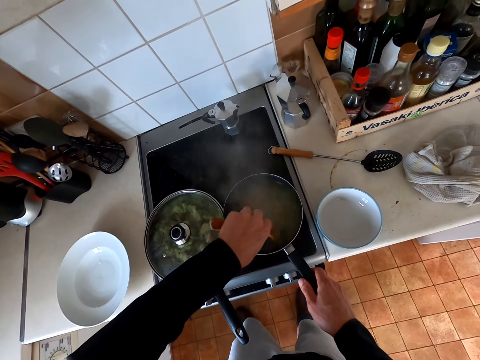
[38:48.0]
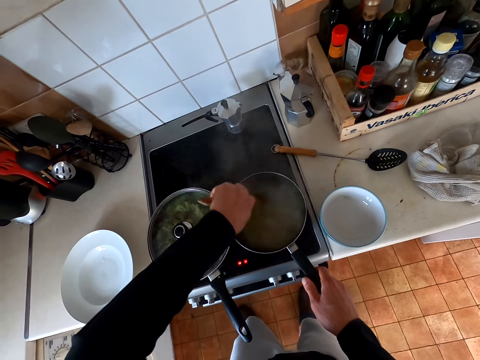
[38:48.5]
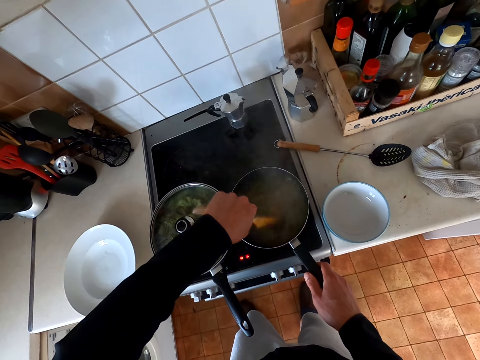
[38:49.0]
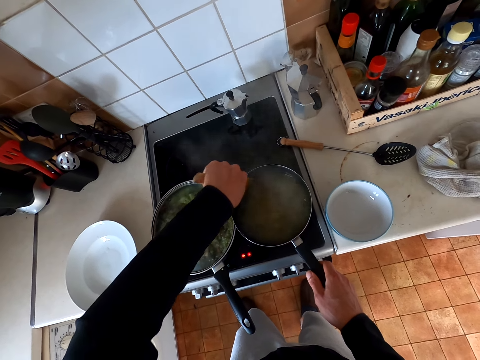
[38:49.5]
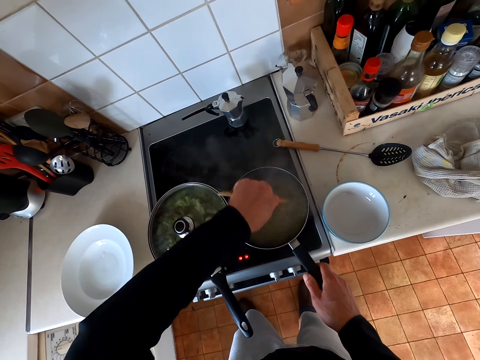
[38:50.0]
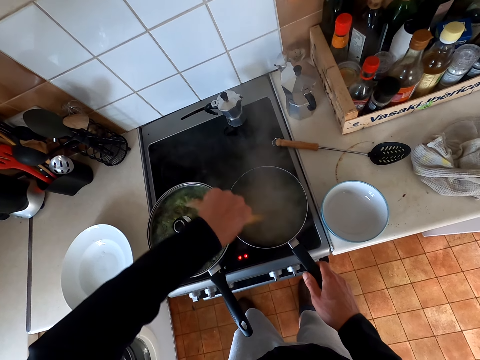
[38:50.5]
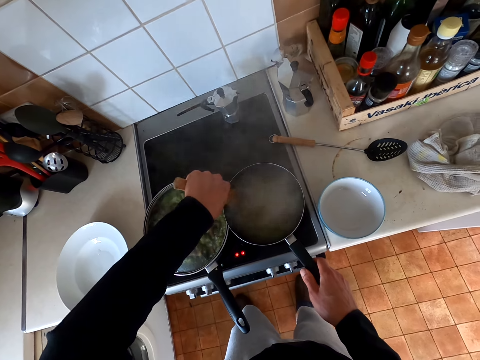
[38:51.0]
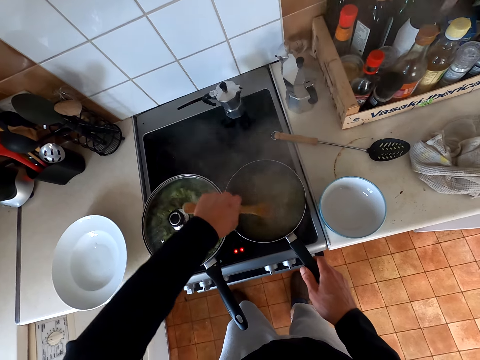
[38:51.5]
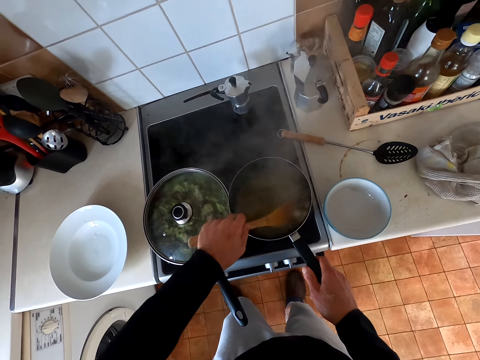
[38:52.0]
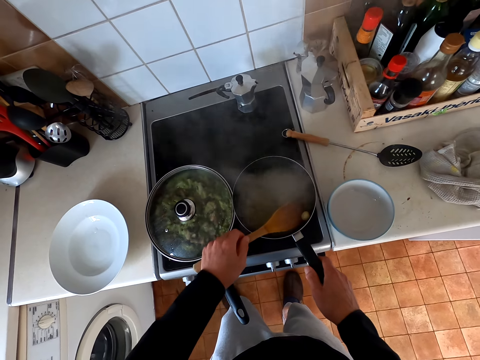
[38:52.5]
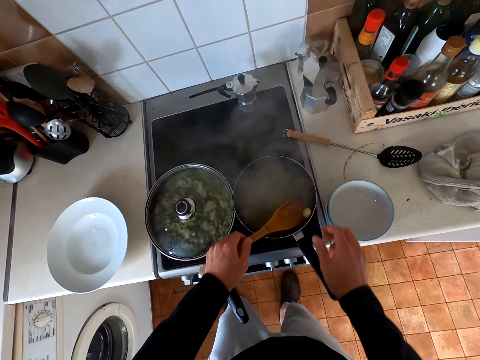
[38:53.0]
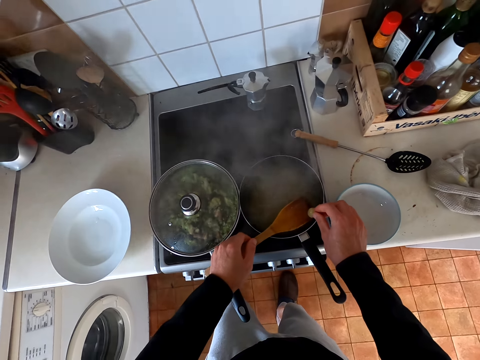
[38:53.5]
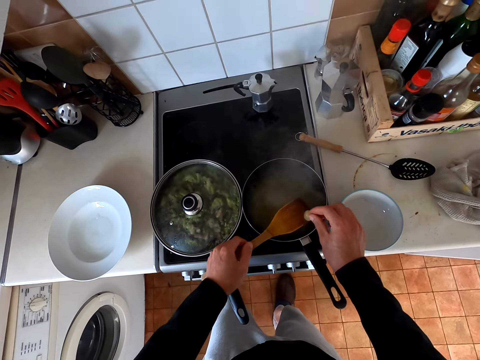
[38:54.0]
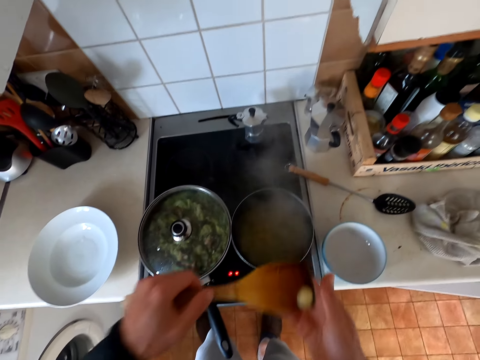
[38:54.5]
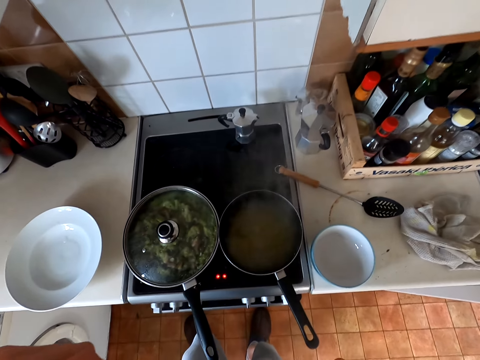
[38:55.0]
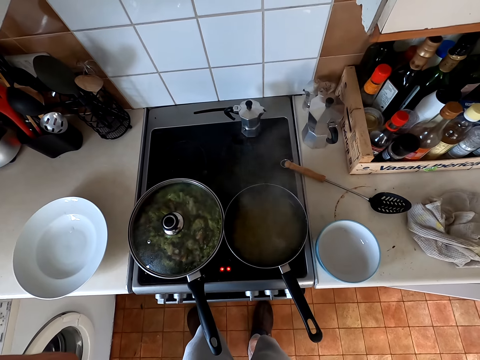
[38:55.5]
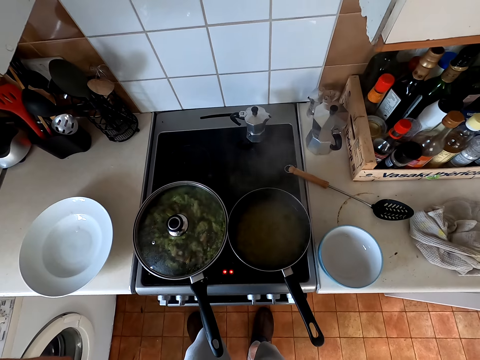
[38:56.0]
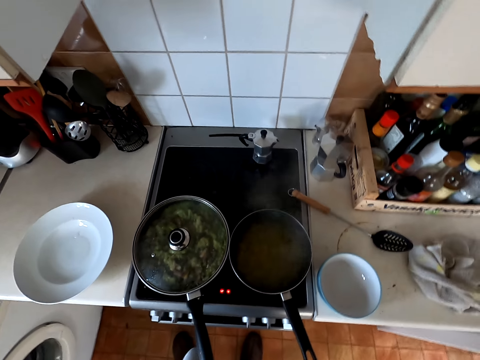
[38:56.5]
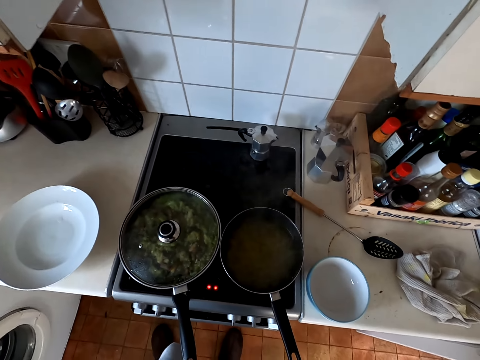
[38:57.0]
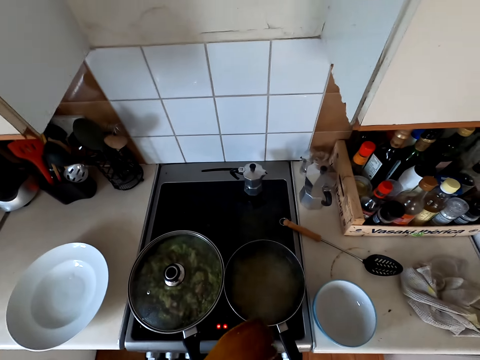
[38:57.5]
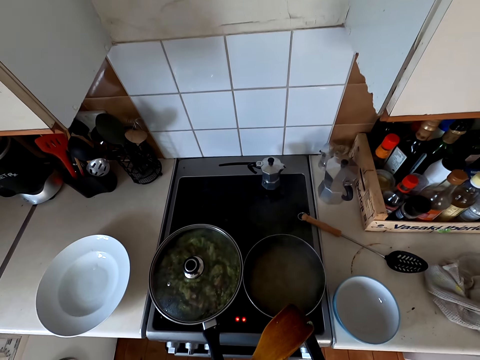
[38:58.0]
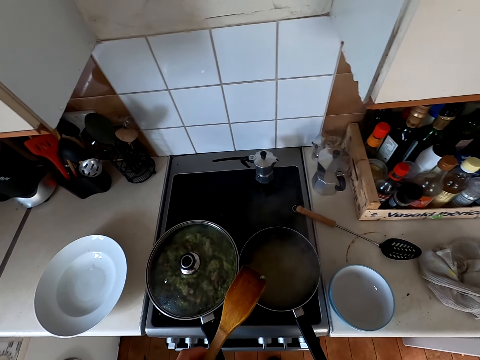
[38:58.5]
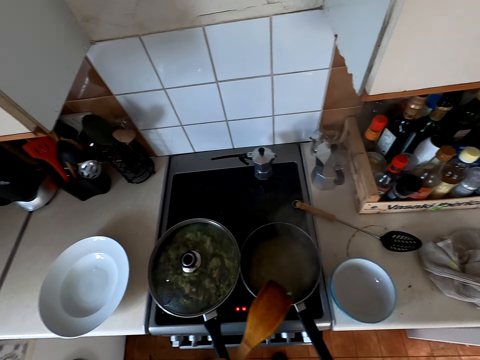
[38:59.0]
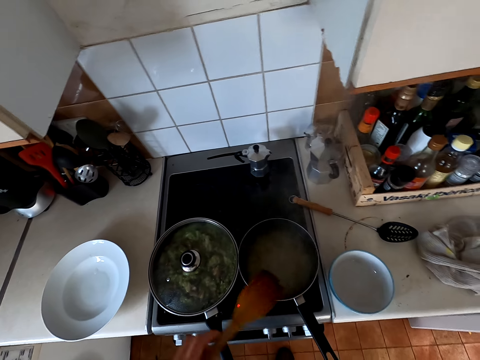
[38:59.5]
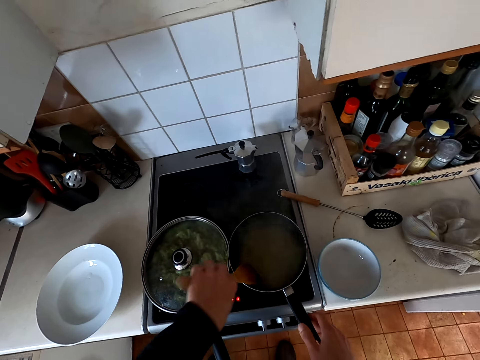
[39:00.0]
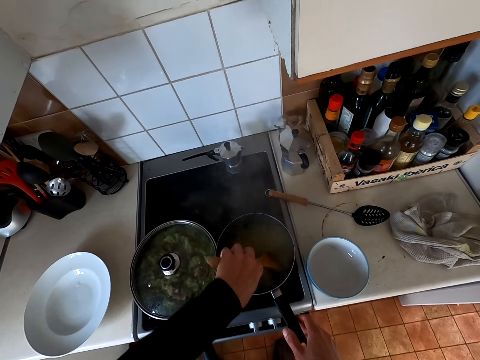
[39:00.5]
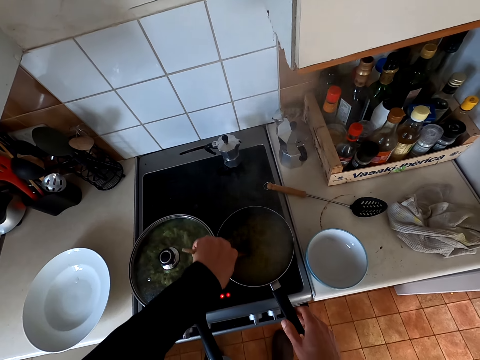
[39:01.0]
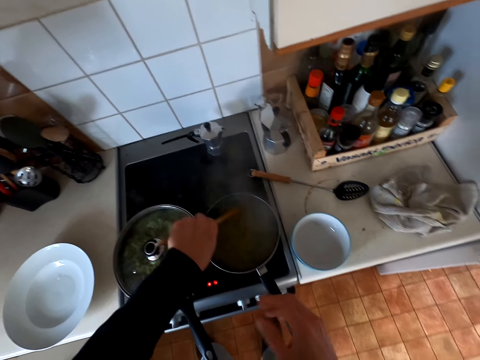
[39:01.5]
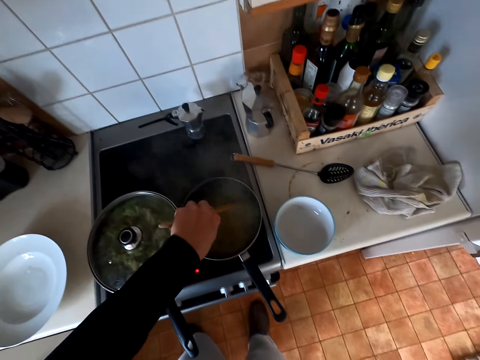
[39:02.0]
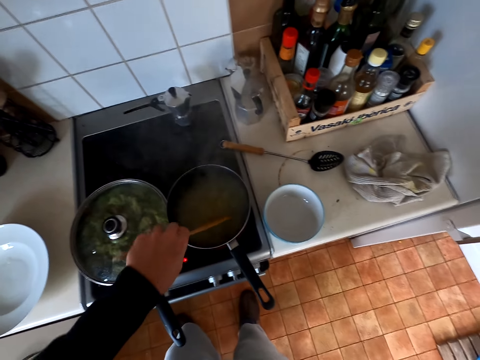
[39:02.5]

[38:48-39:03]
The camera wearer scoops the macaroni. They hold the macaroni and taste the macaroni. They look at the pots. They hold the spoon and stir the macaroni with a cooking spoon.

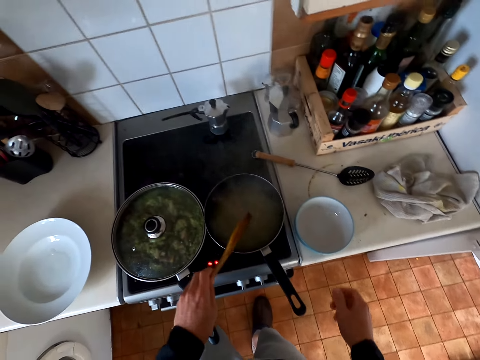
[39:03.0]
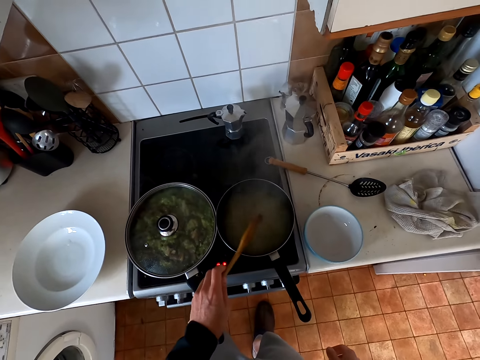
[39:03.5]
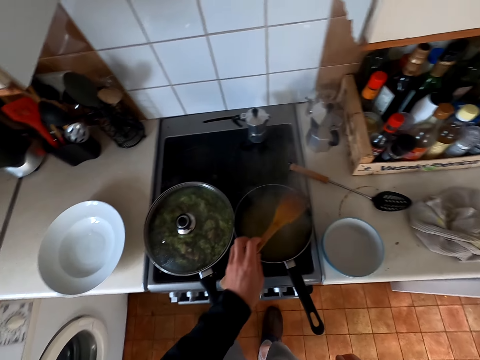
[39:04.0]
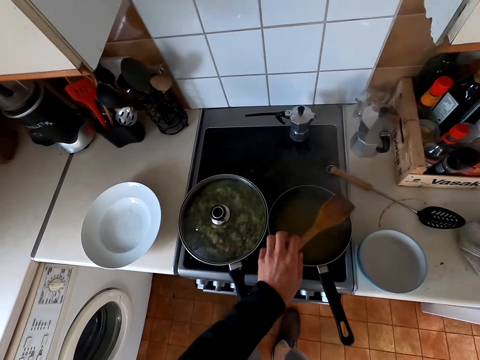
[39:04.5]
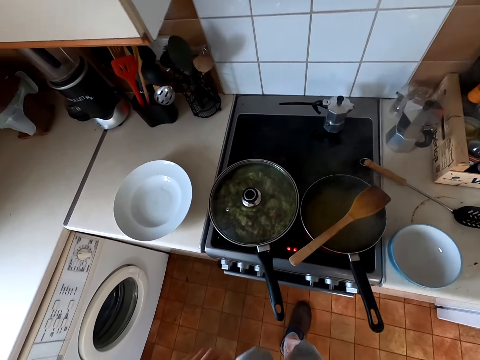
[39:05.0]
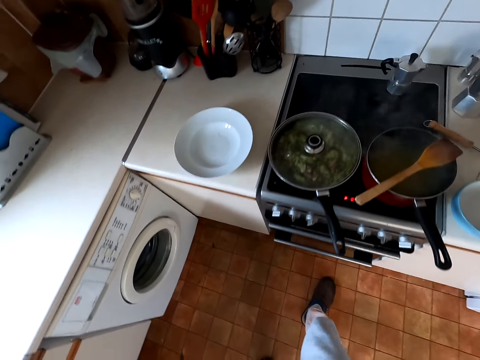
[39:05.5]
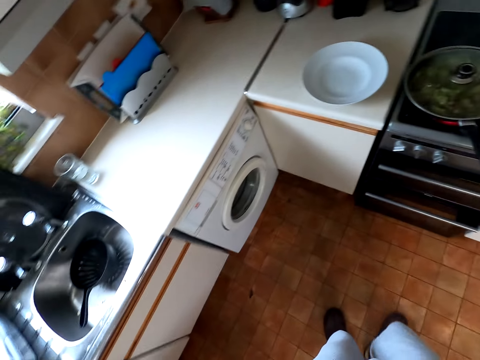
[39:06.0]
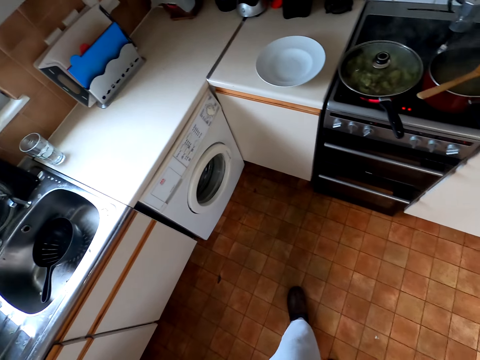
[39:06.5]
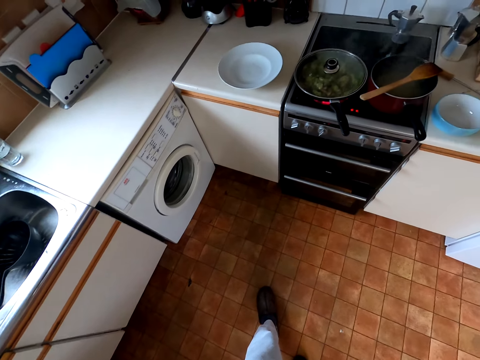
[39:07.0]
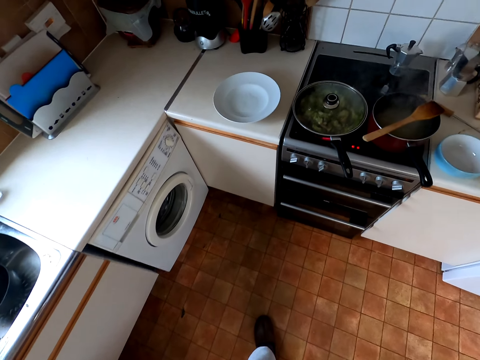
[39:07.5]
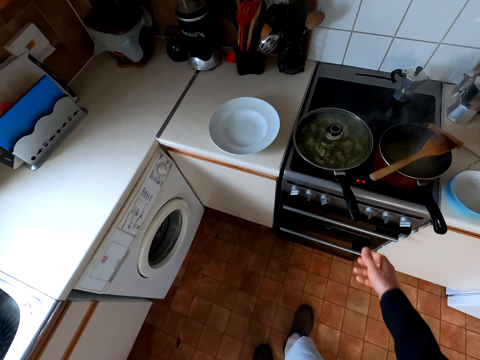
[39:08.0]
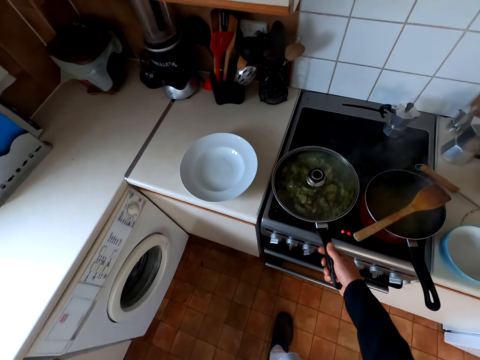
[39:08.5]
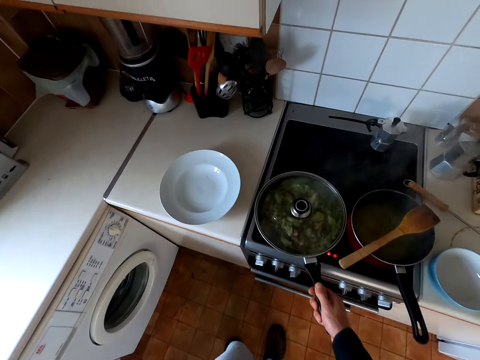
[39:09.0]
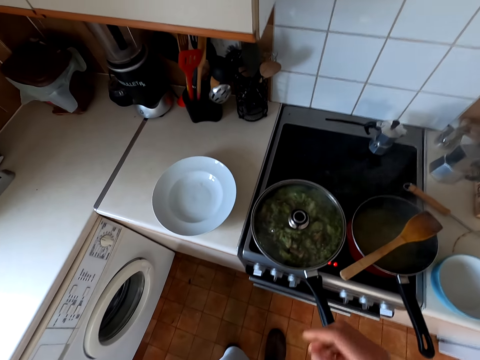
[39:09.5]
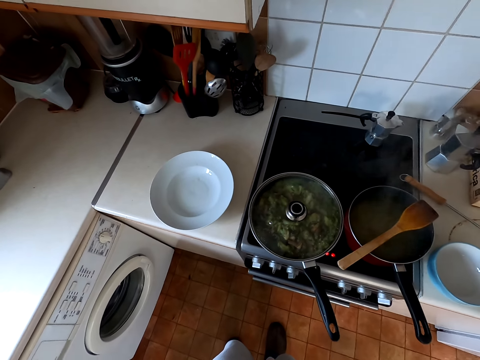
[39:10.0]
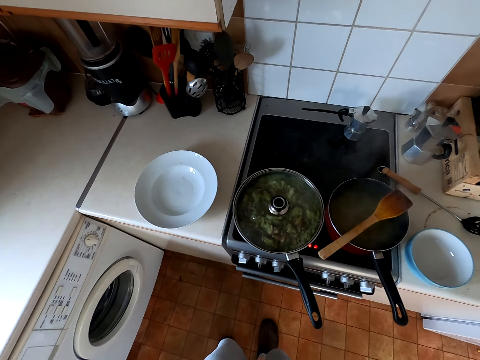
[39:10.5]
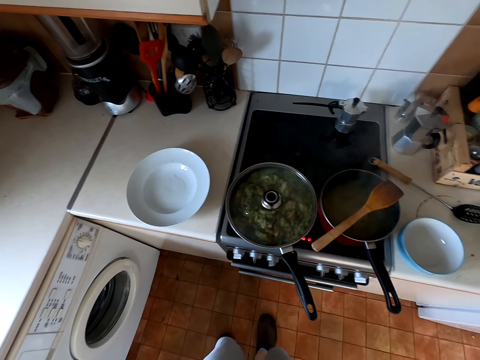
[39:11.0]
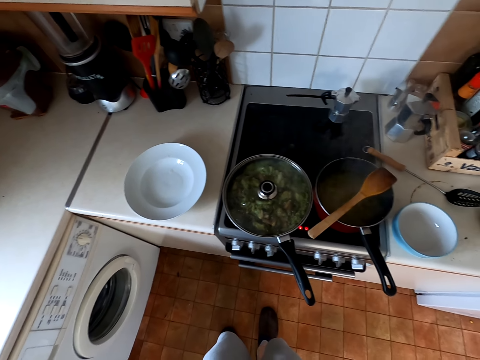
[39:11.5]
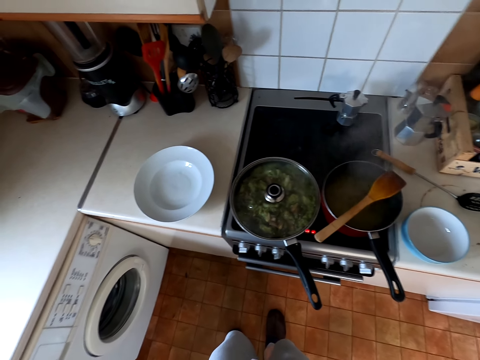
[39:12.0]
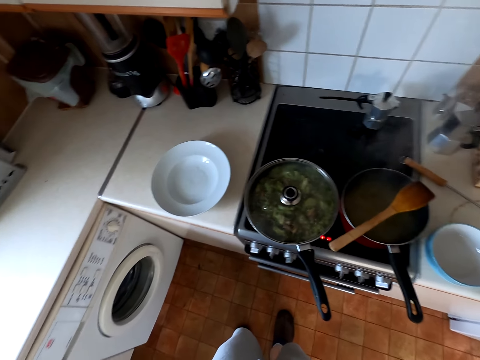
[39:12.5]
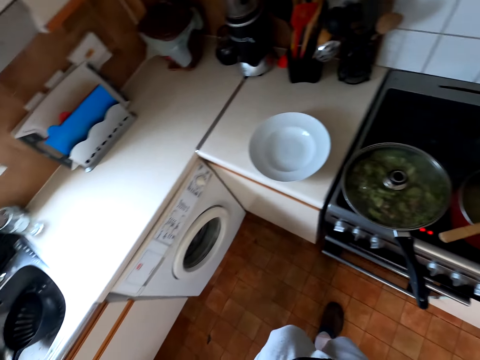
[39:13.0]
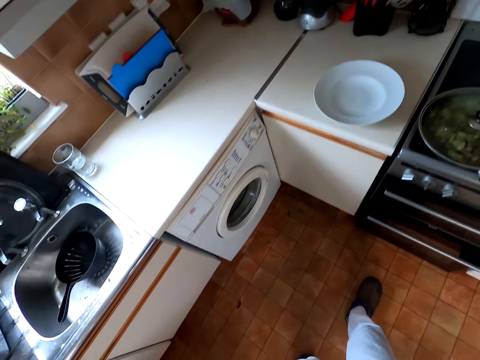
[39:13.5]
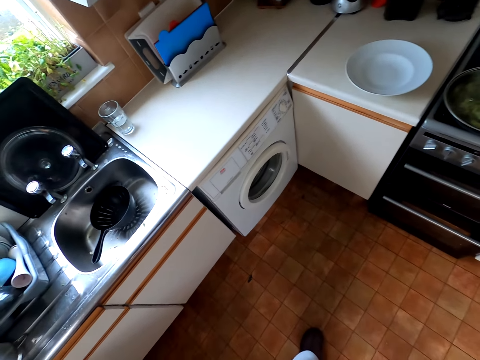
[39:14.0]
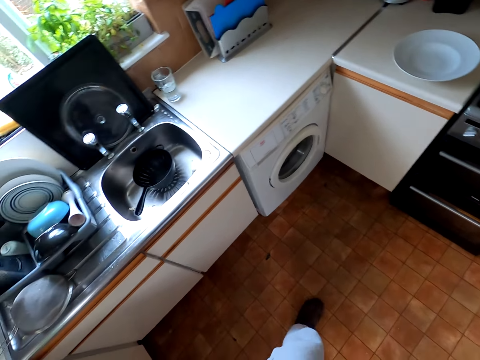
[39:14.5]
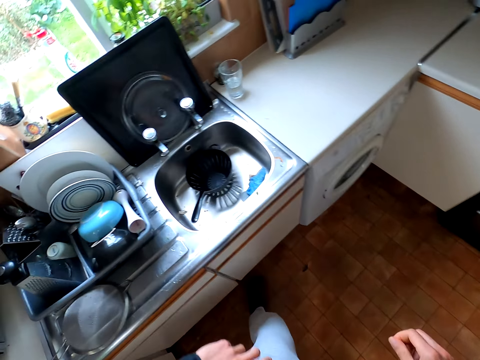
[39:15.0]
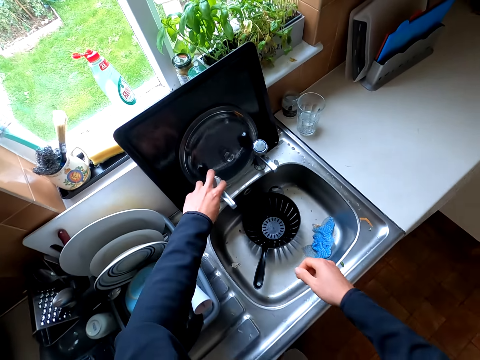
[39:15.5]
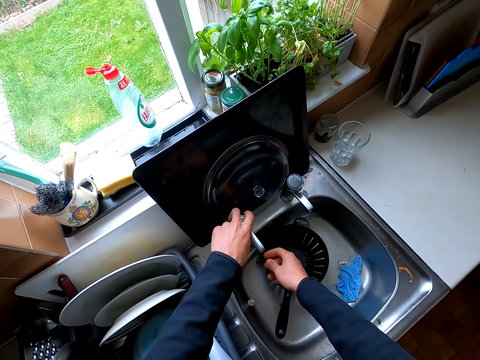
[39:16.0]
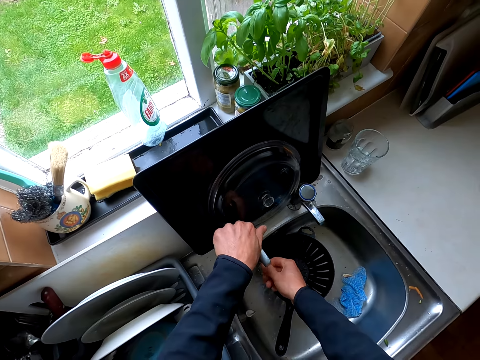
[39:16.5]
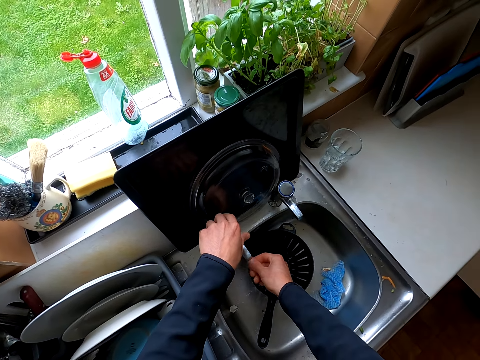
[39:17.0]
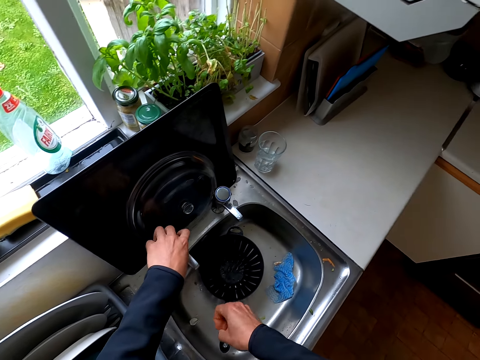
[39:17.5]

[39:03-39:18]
The camera wearer hits the pot with the spoon. He puts the cooking spoon on the pot. He looks at the cooker. He holds the pot handle and moves the pot. He looks at the pots. He looks at the sink. He opens the sink. He washes his hands.
